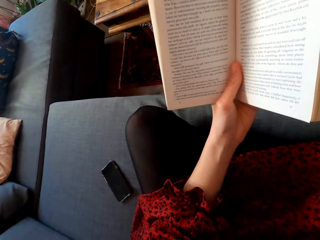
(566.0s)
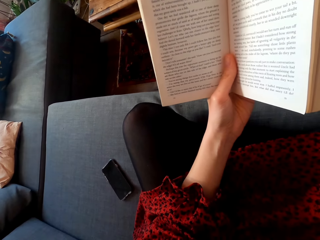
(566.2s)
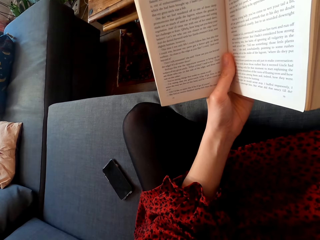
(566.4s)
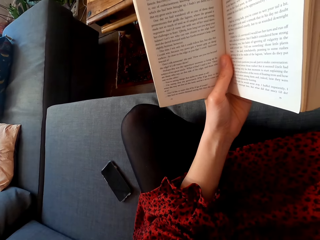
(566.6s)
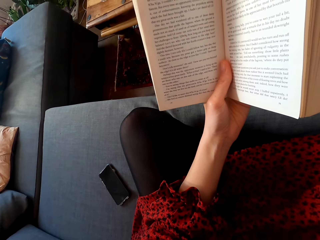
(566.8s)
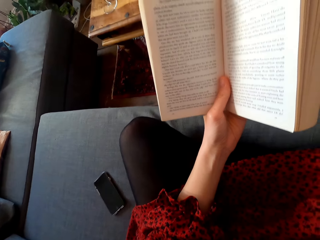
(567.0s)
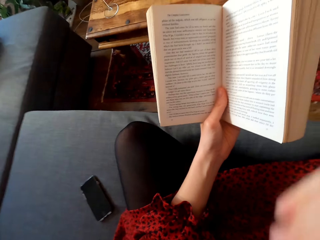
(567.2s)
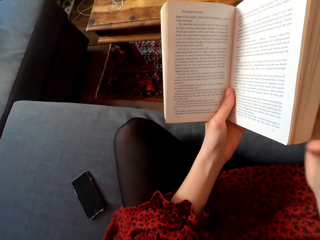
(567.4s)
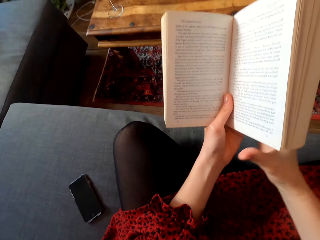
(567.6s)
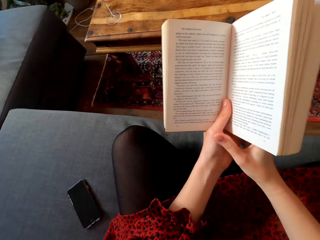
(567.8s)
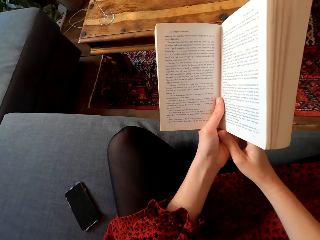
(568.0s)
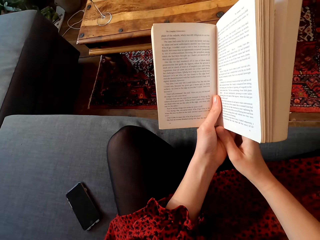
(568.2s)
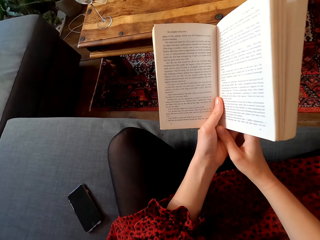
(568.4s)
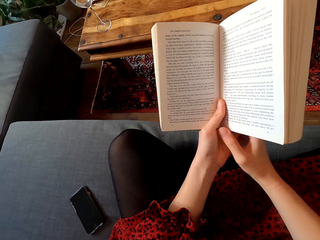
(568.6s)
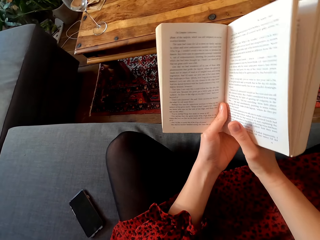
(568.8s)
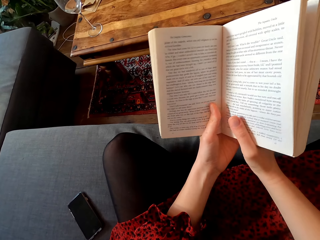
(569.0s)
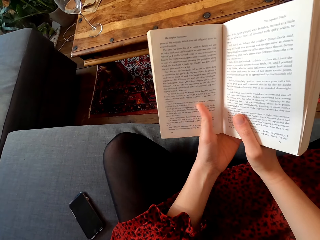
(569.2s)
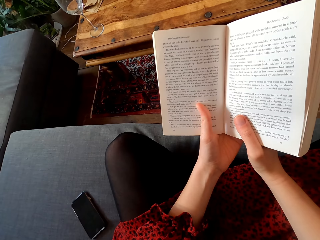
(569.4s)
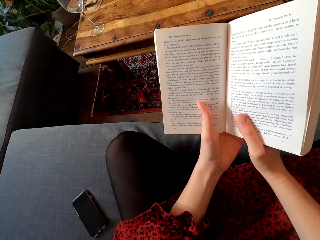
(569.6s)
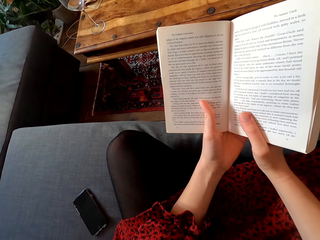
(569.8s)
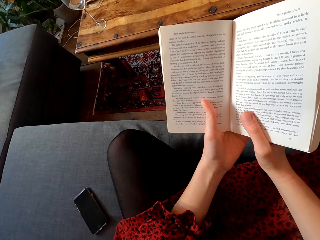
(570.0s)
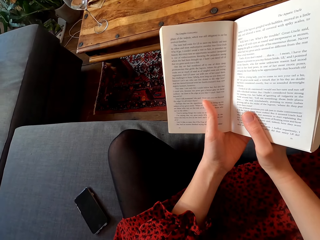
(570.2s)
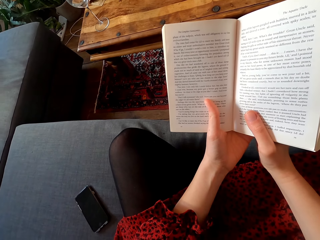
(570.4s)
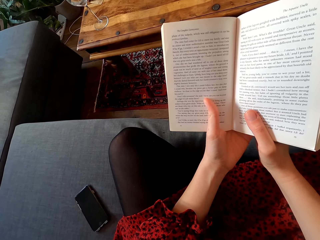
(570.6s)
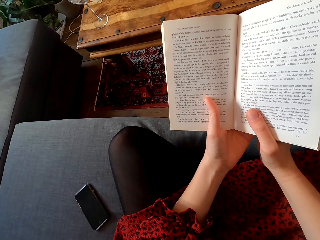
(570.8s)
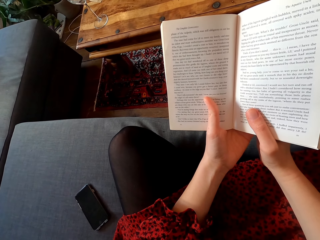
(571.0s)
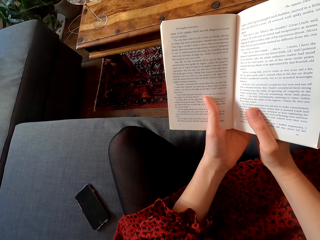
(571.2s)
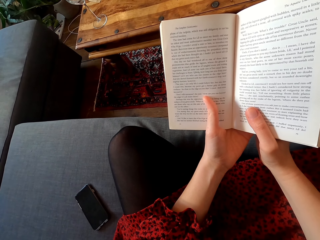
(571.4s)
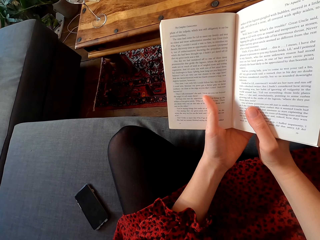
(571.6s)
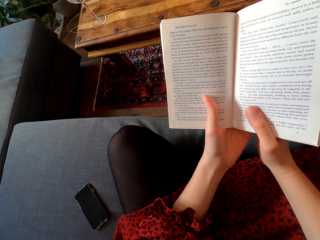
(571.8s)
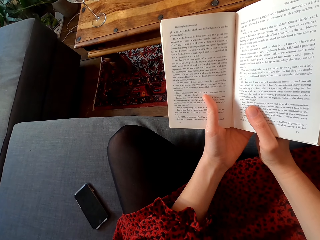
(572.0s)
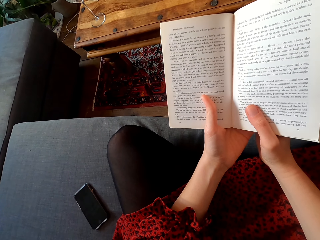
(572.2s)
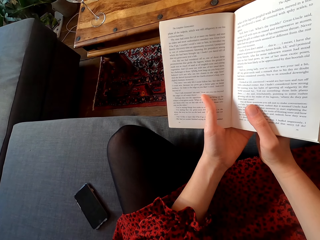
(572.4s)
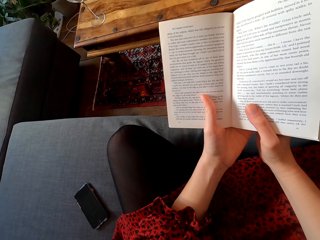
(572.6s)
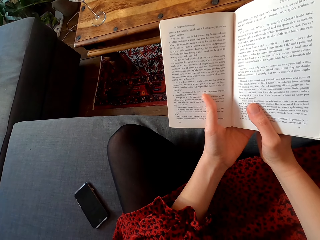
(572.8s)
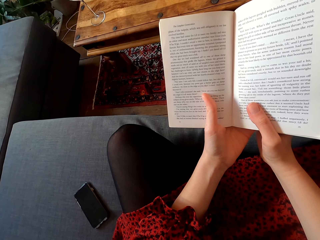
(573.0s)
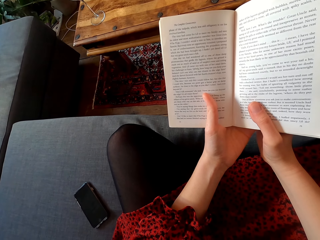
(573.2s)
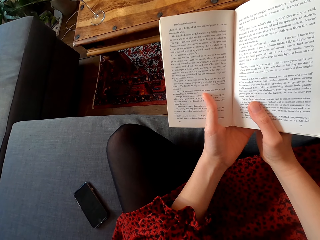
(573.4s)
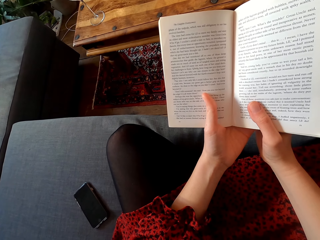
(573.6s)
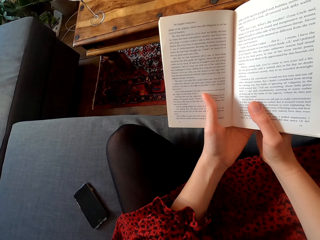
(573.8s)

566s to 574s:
The camera wearer holds the book or novel with both hands. They read the novel.

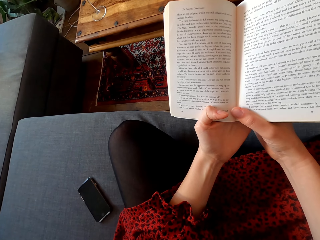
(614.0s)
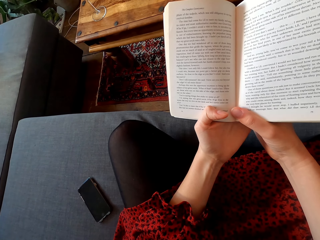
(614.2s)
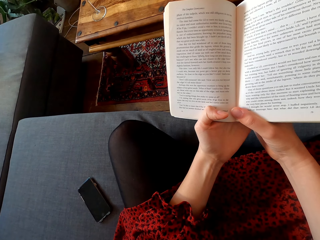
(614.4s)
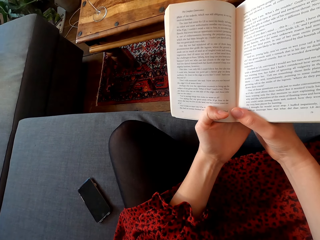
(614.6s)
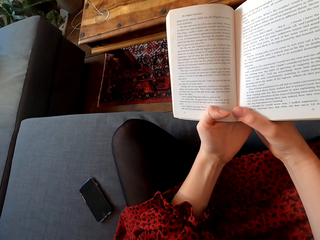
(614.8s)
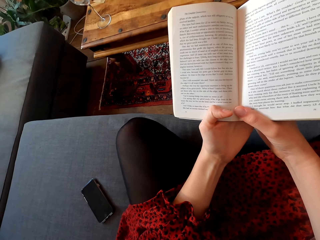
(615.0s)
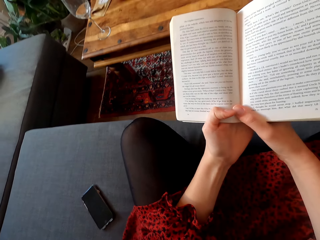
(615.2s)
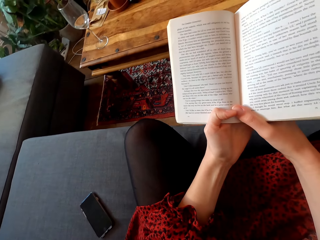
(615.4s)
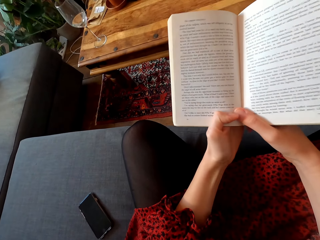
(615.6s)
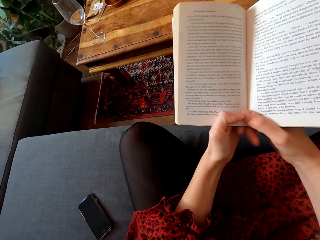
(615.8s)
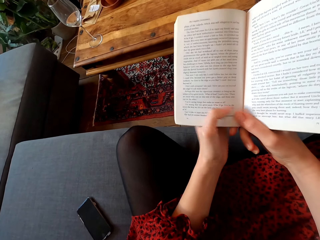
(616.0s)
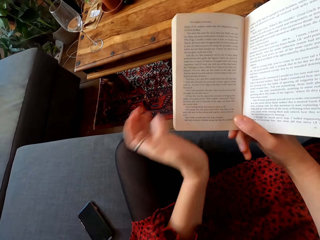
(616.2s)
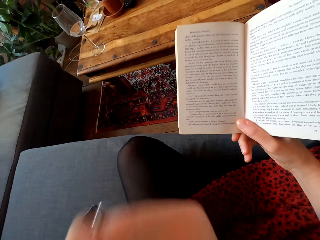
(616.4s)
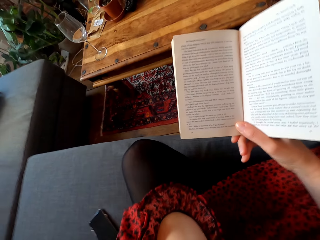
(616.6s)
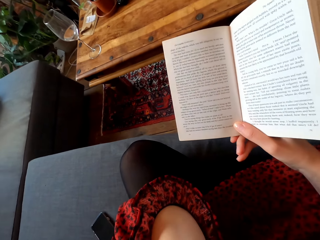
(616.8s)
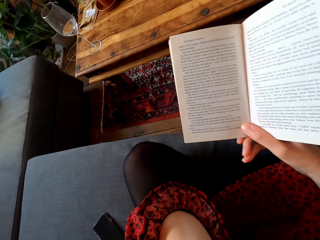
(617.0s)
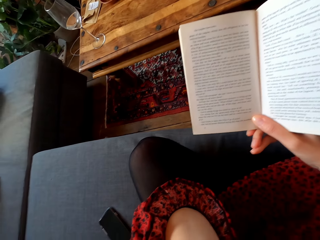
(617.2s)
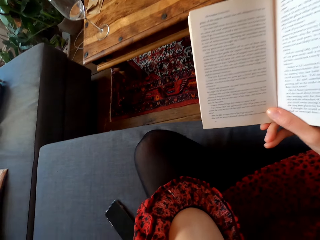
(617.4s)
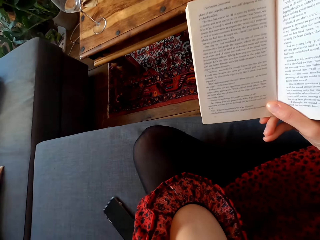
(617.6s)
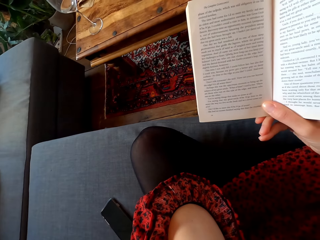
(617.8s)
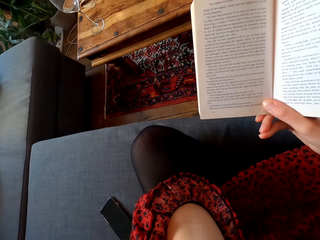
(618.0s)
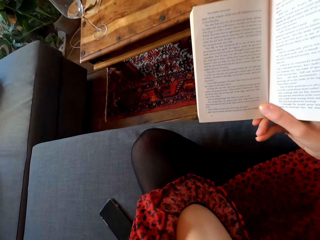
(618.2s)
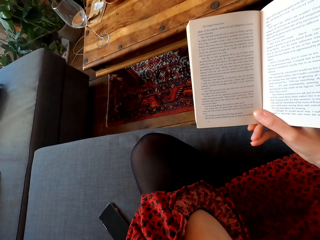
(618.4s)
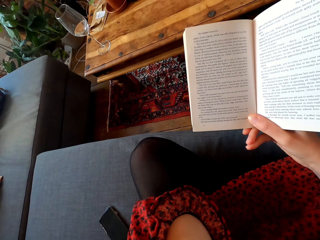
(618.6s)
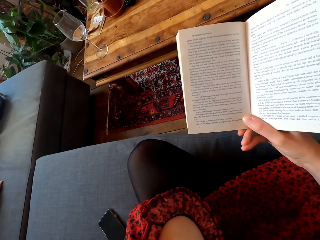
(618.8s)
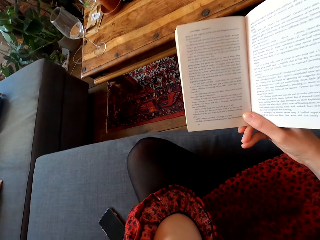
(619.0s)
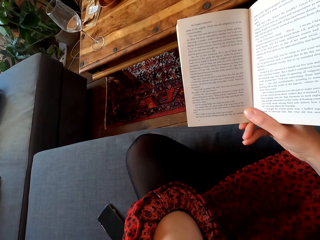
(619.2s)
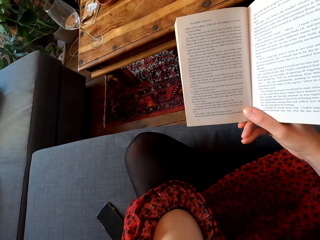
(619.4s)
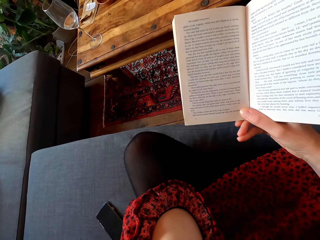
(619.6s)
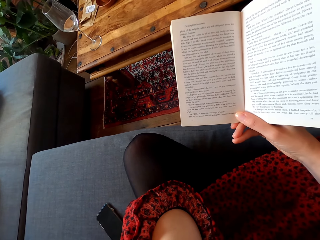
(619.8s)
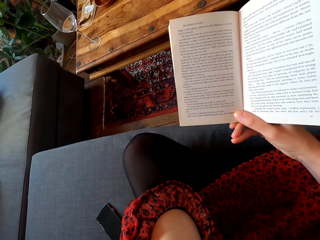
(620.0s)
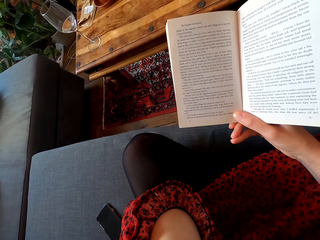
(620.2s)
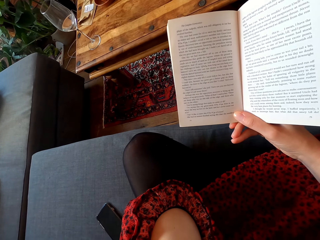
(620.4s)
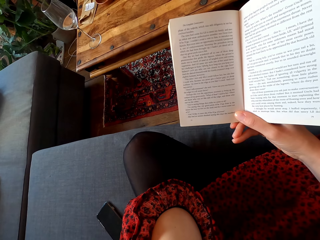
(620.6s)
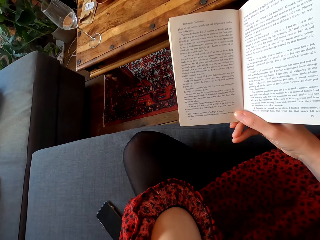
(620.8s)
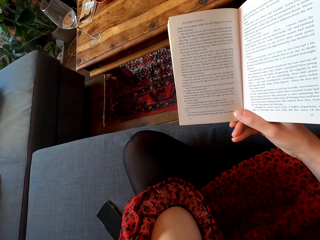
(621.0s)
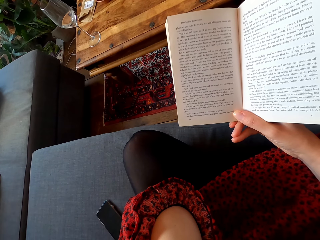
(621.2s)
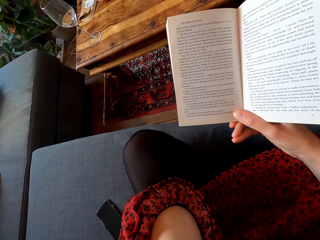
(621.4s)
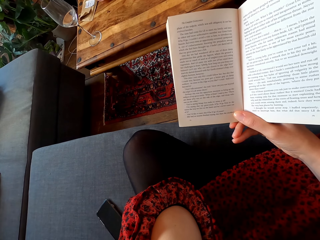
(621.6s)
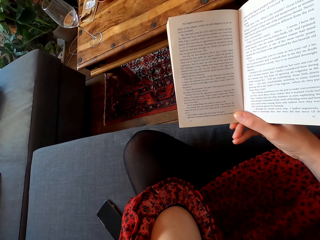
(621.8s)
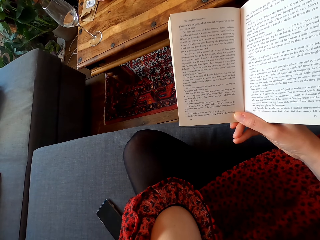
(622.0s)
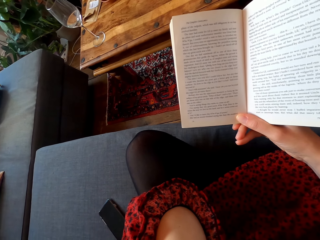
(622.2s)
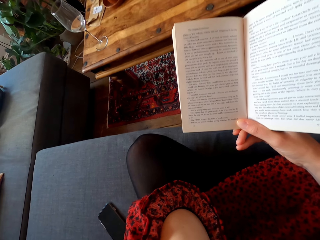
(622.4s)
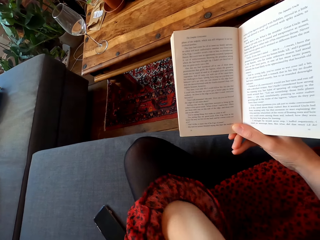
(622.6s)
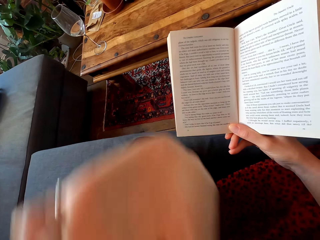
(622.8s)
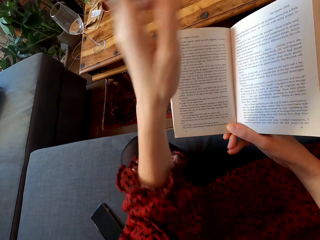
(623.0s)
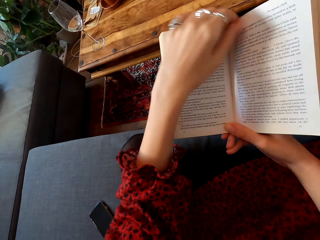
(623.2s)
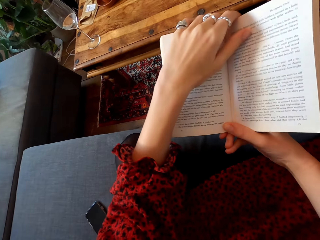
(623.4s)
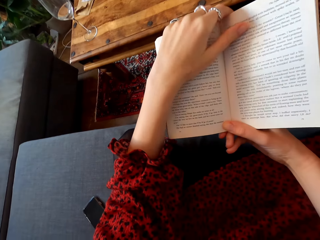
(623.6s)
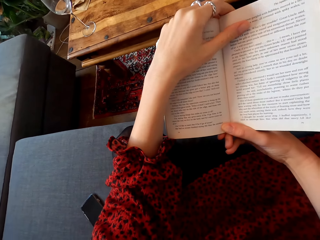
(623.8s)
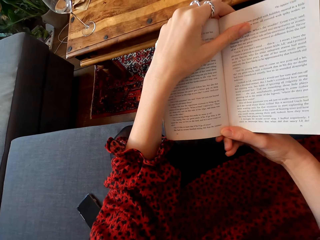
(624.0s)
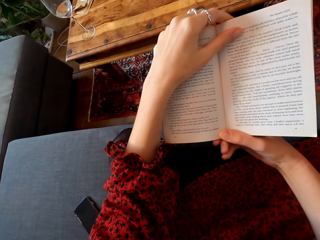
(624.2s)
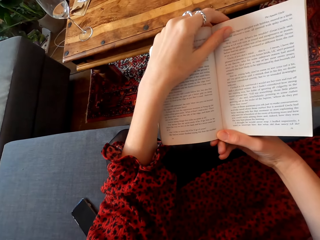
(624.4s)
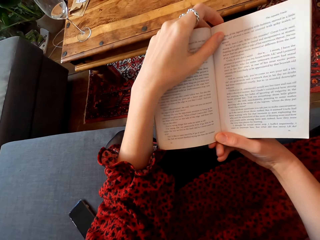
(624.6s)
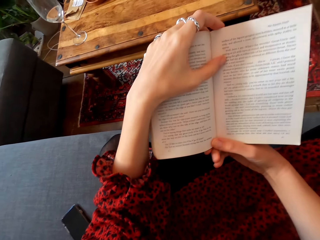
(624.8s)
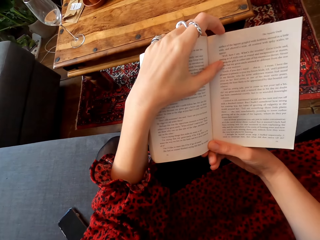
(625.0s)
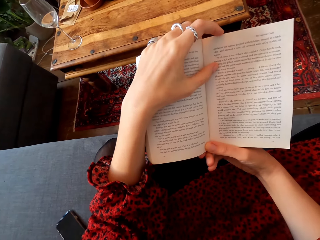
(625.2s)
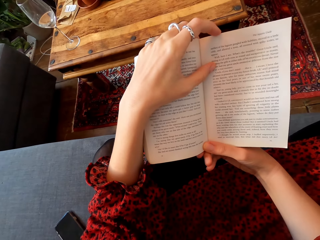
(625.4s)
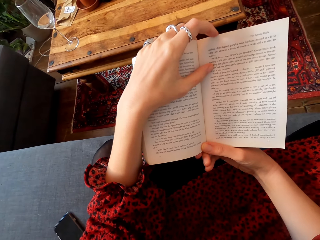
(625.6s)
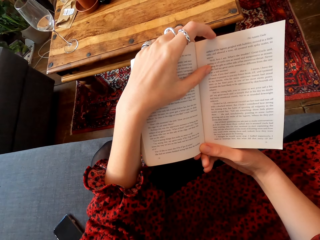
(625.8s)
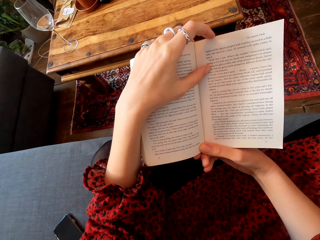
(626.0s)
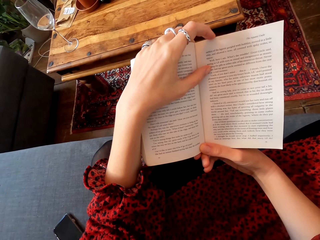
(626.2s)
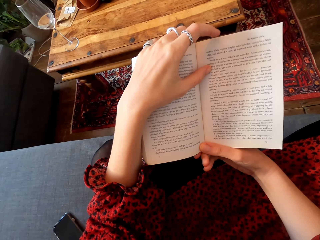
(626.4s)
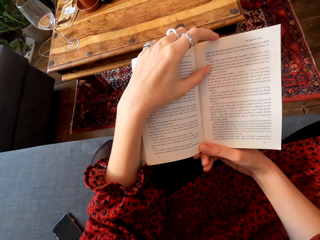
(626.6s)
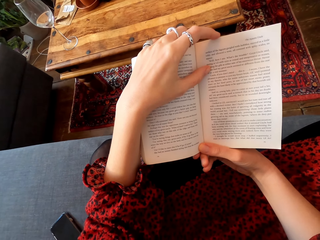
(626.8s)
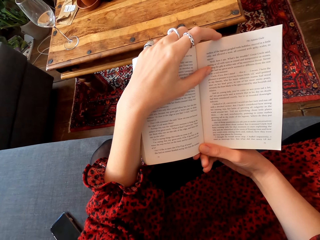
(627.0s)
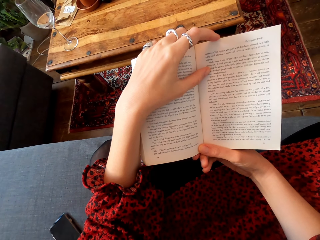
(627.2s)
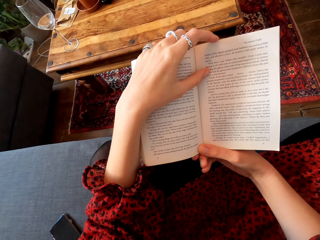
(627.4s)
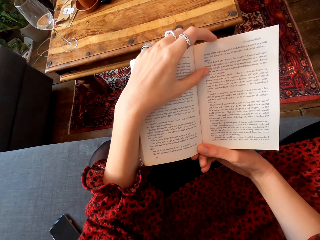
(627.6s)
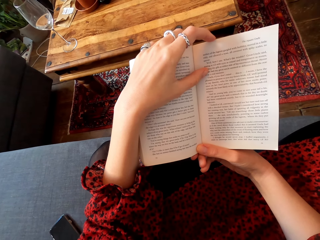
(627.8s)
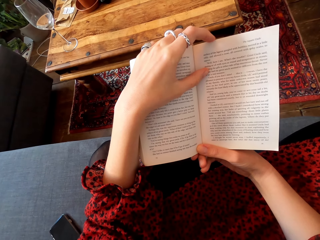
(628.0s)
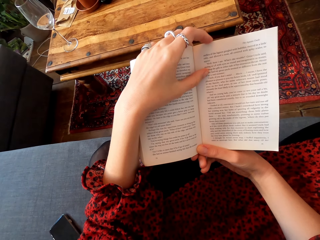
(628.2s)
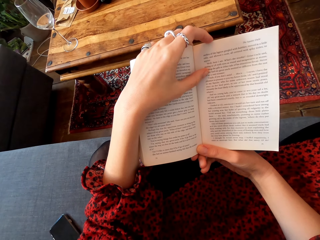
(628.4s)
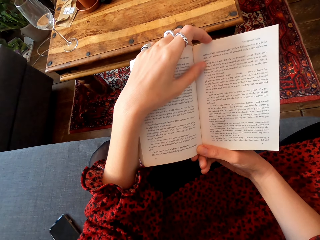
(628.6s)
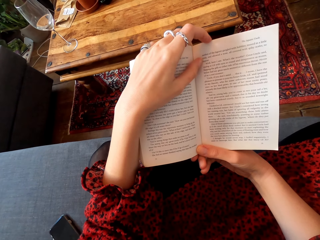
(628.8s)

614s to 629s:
The camera wearer fixes the camera. They touch something. They read a book or novel. They hold the book with both hands. They read the book.
